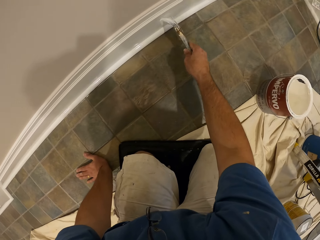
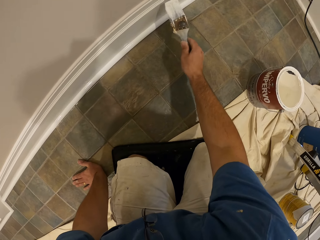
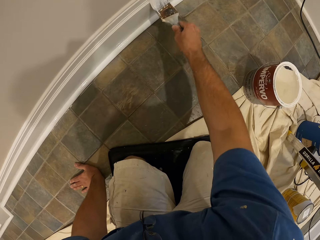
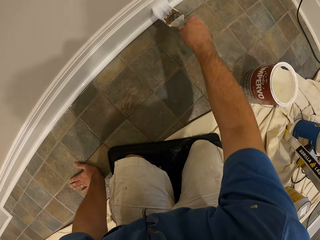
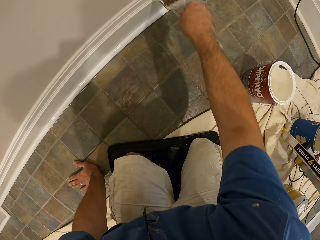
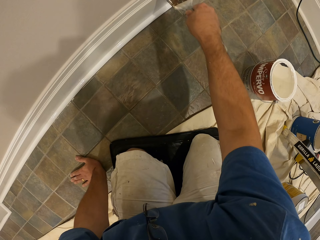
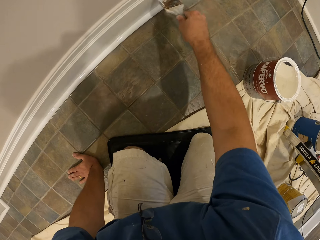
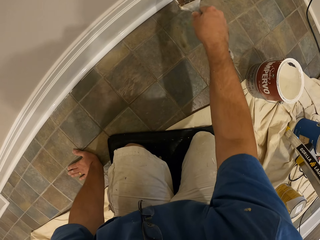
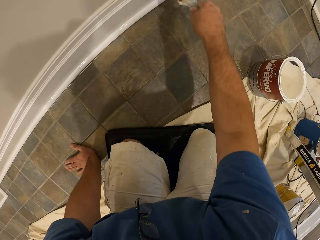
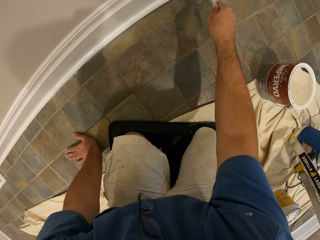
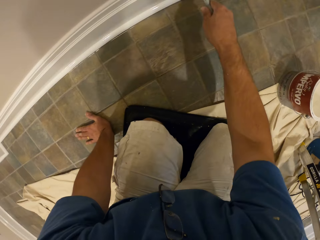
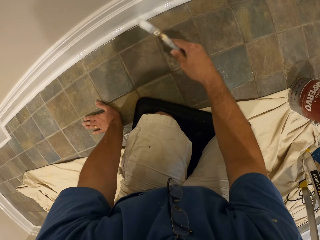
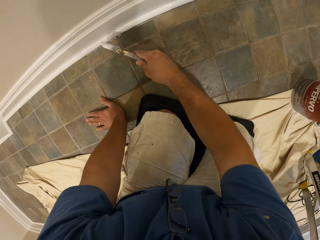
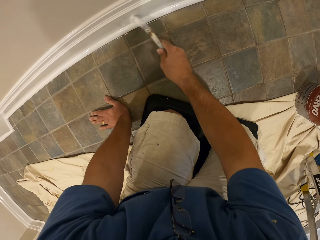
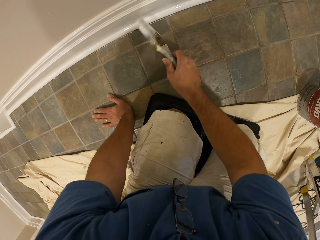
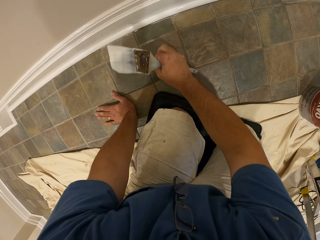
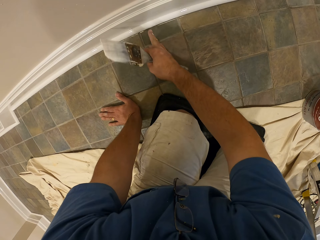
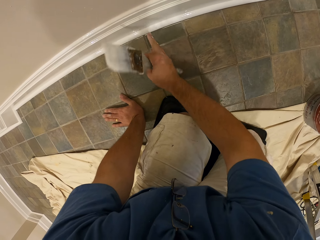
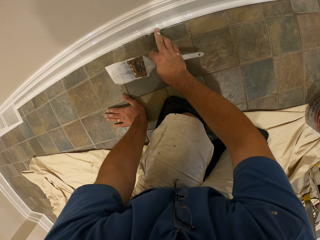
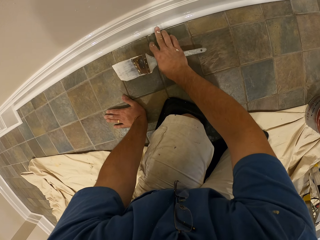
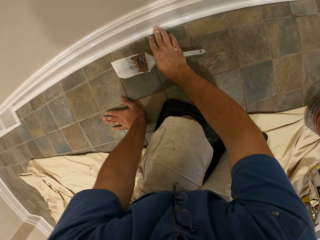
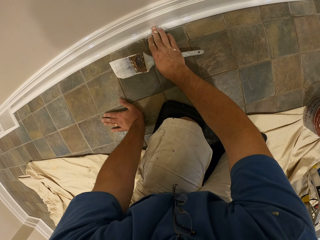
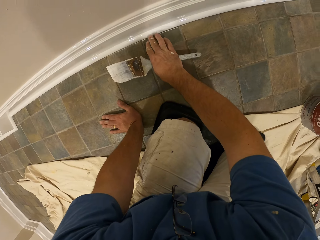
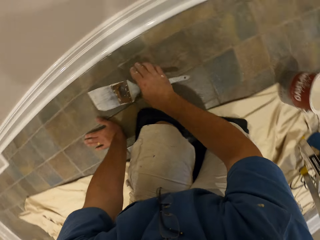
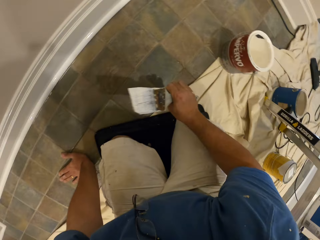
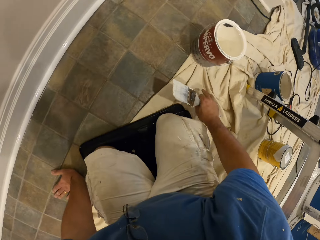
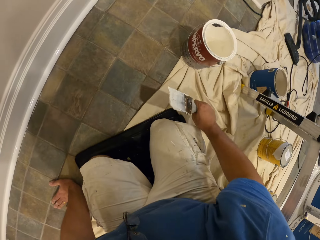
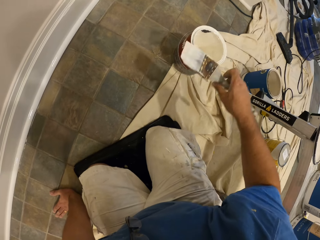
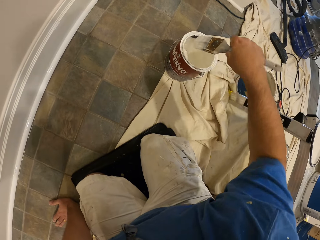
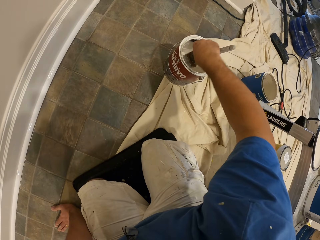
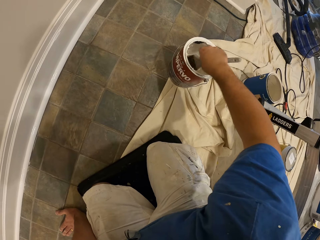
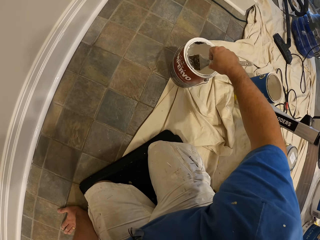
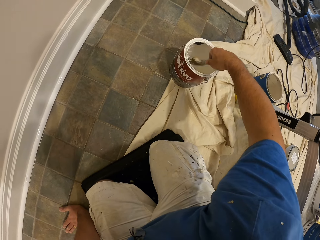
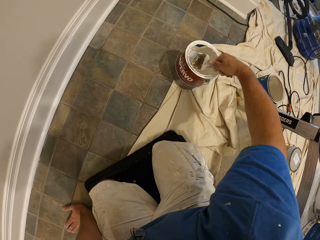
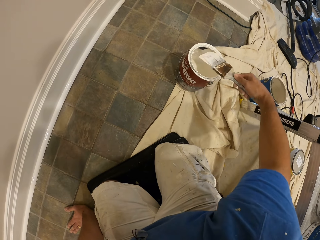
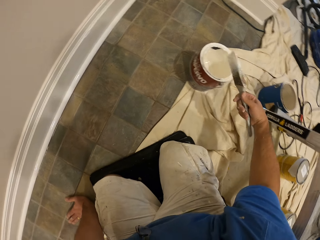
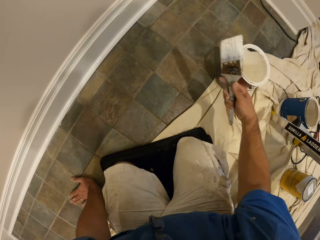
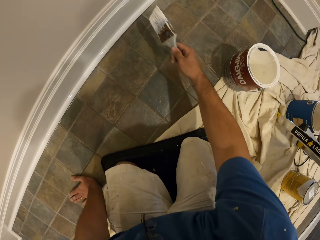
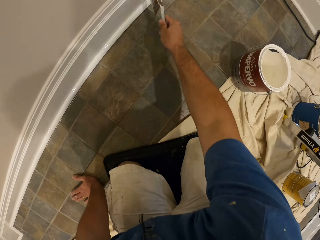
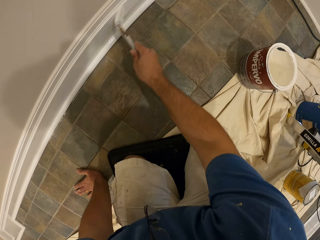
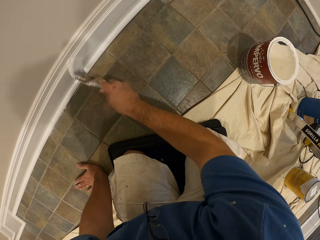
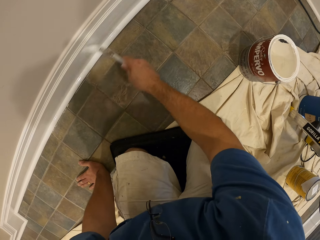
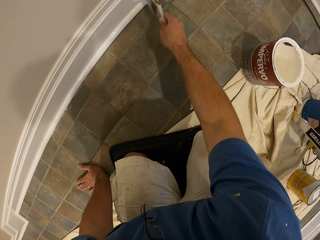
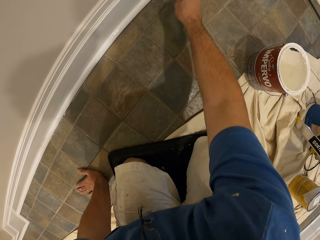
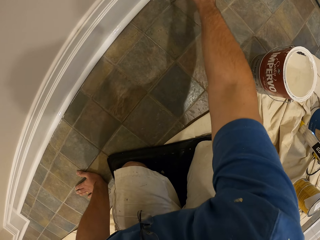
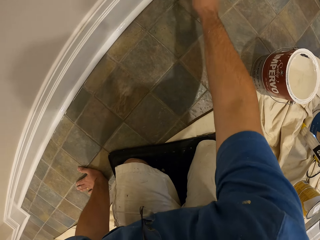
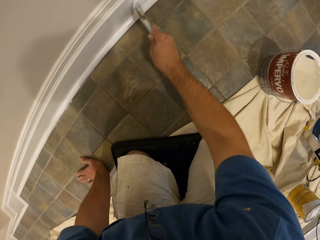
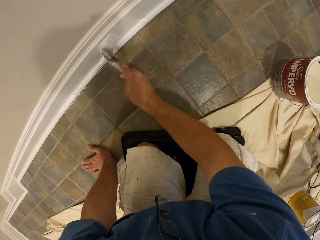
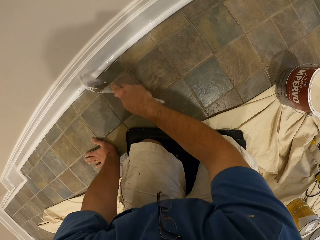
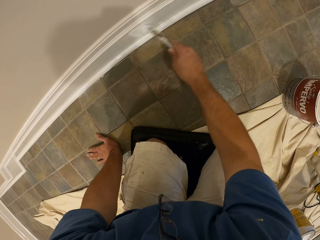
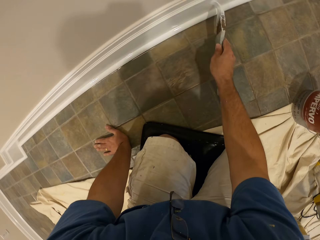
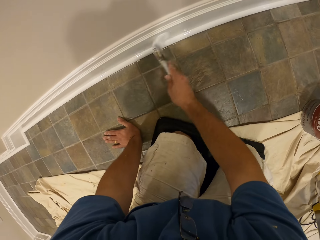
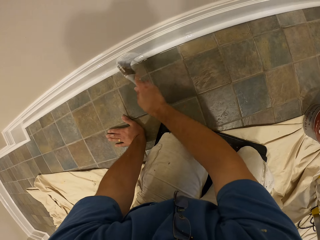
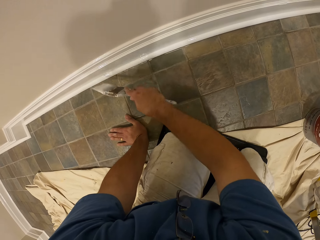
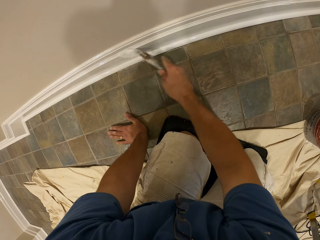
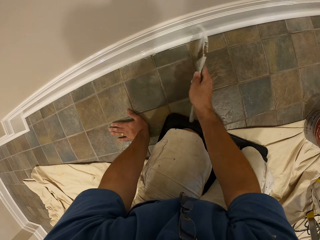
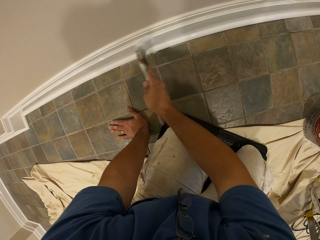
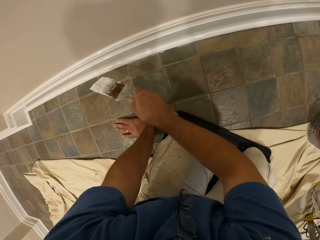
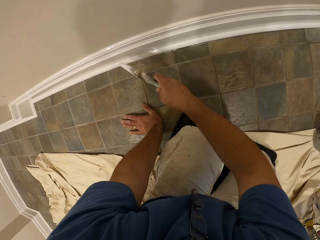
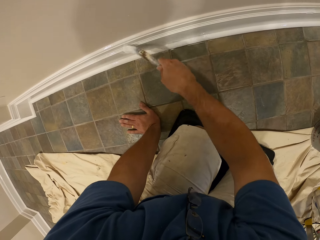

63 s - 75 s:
The camera wearer touches the baseboard with his finger. He wipes his finger. He dips the paint brush in the bucket of paint. He paints the baseboard with the paint brush.

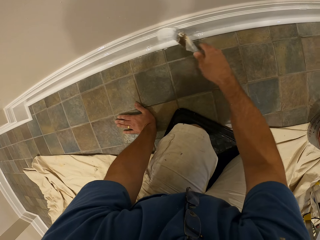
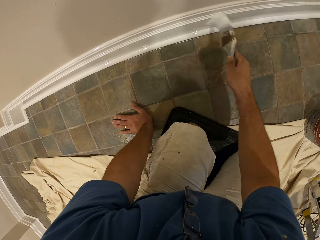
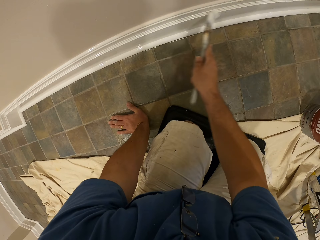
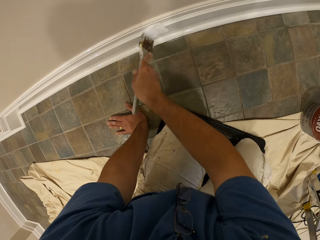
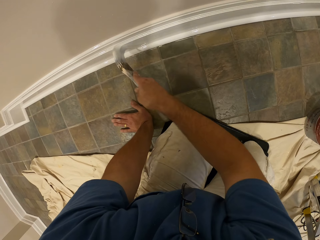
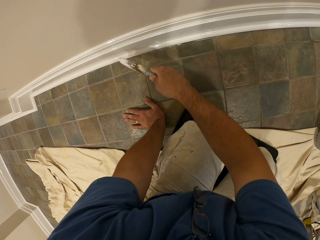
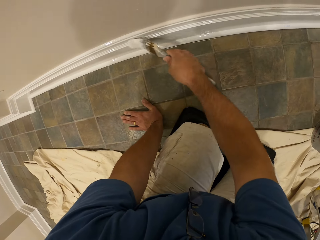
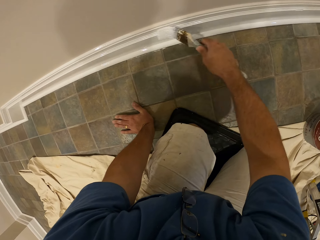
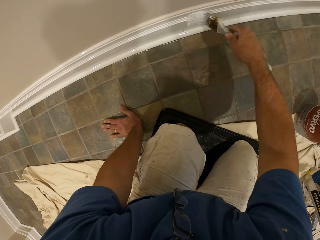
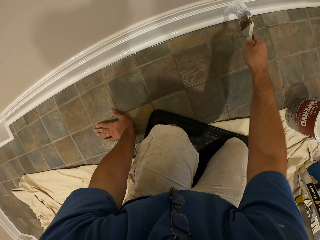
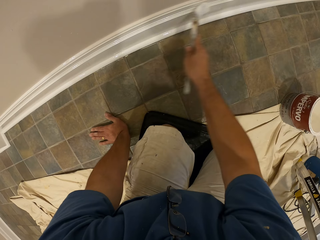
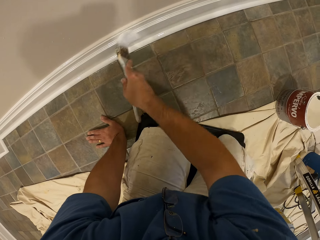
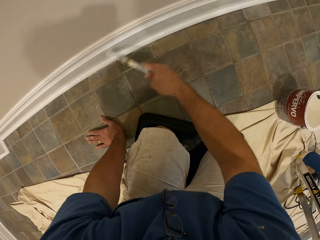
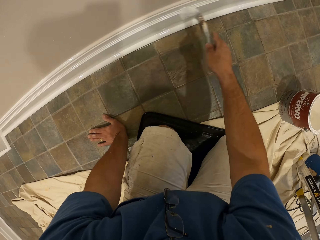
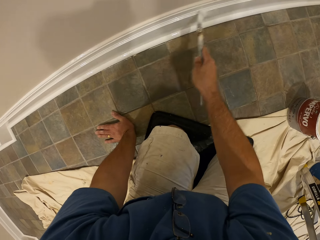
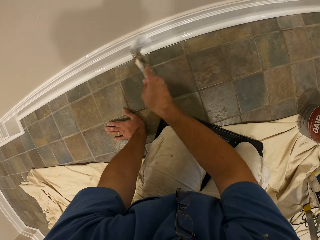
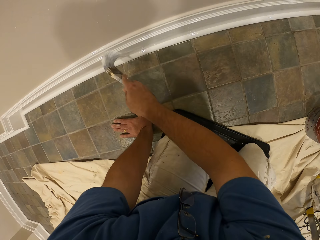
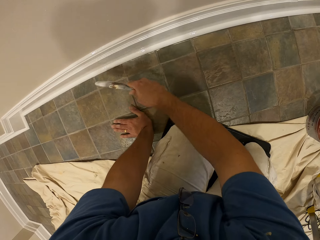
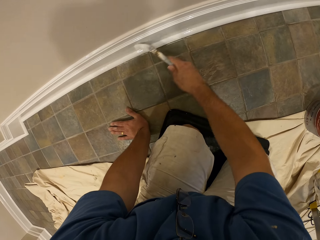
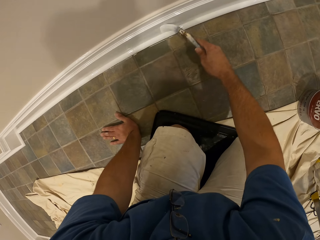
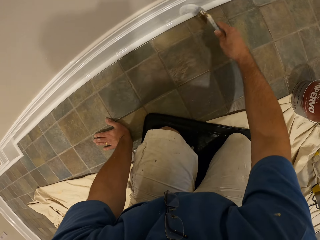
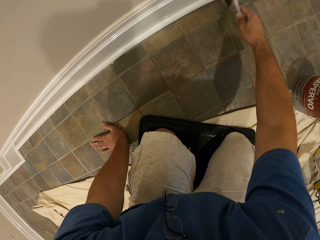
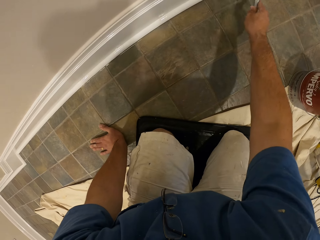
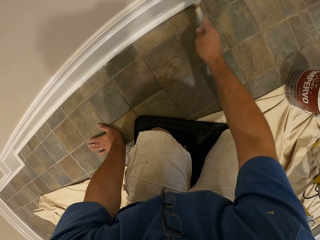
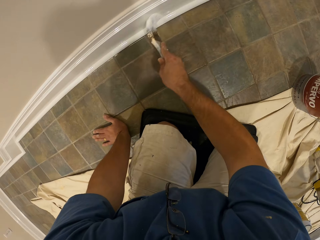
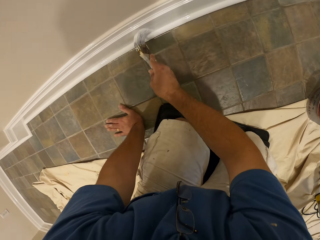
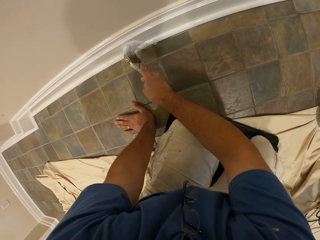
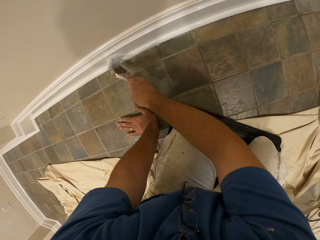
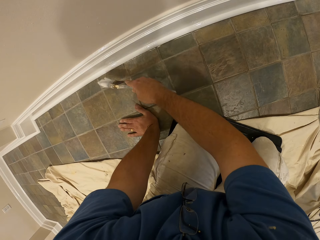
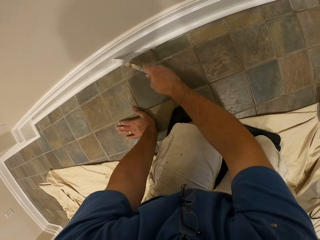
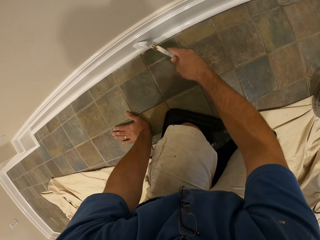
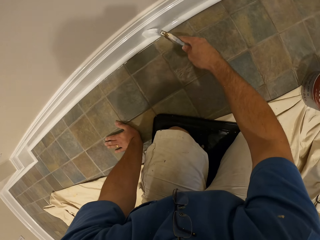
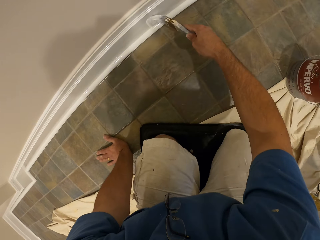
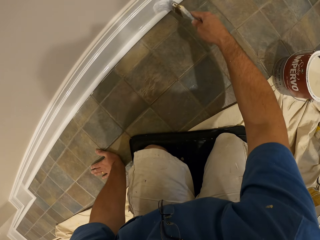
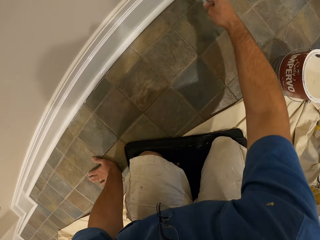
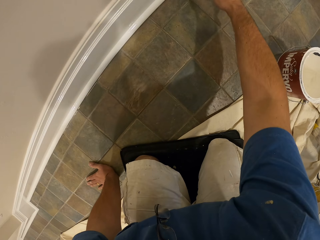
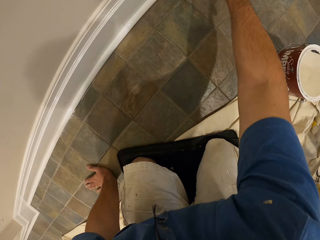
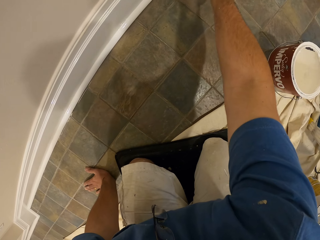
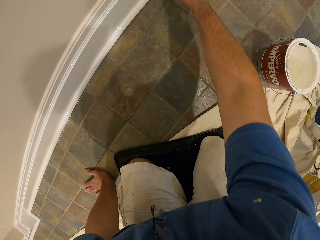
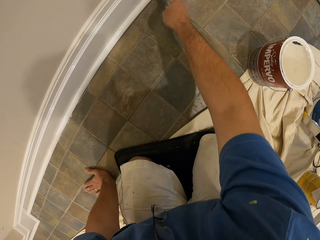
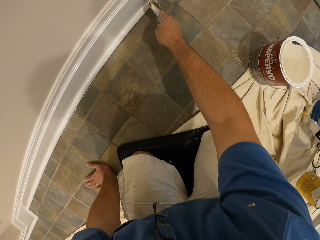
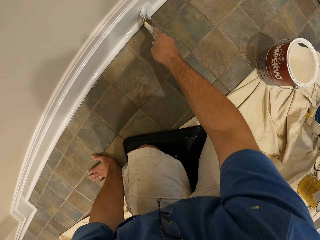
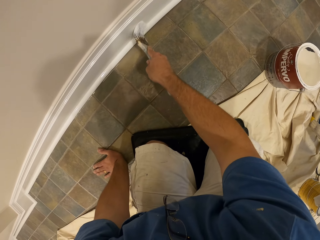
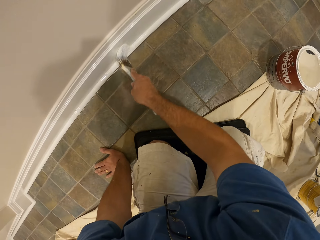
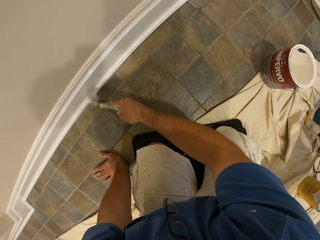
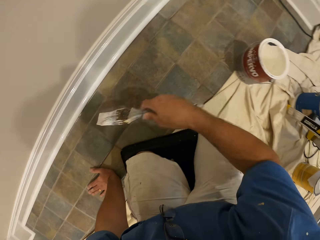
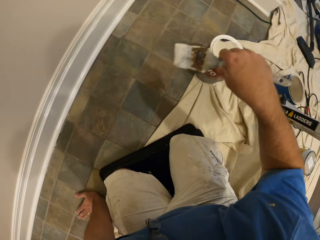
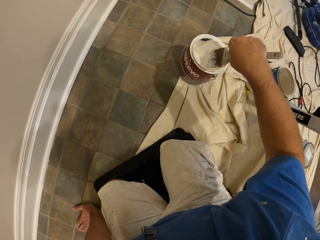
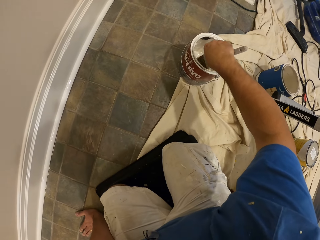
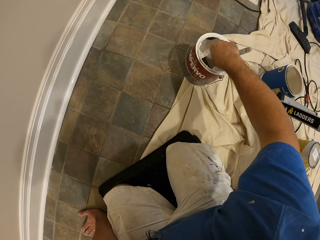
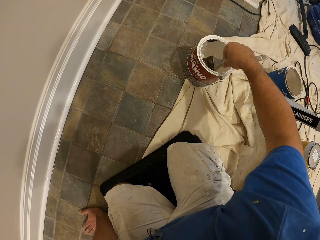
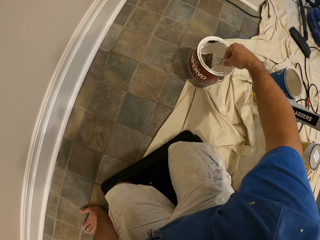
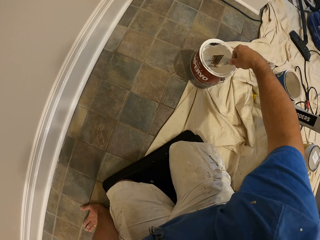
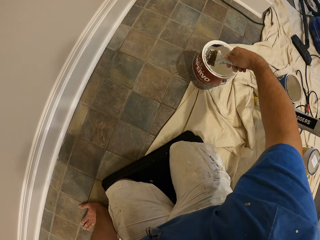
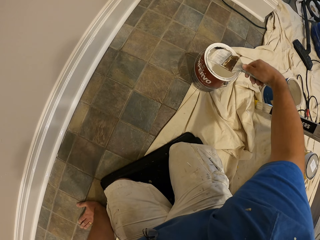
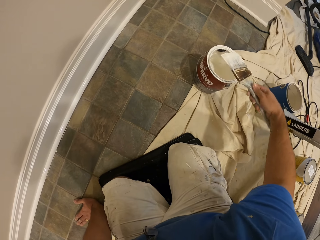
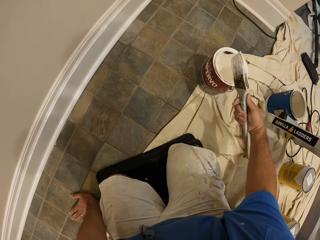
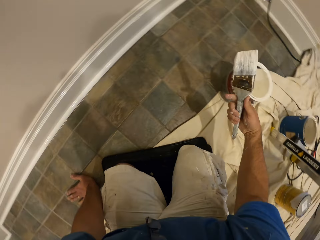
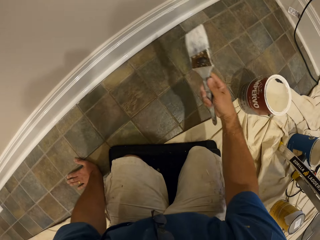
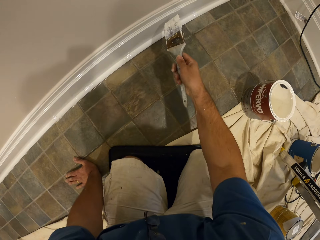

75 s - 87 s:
The camera wearer dips the paint brush in the bucket of paint.
